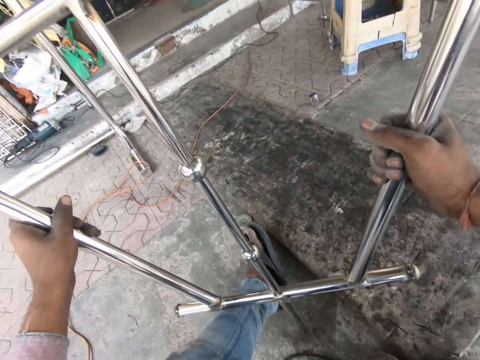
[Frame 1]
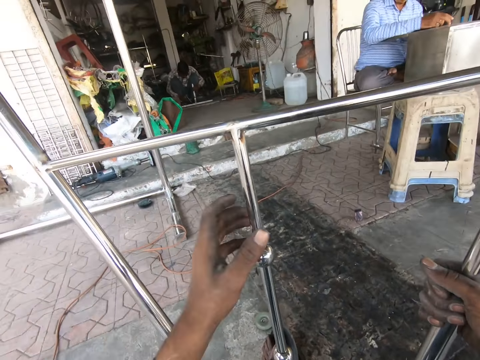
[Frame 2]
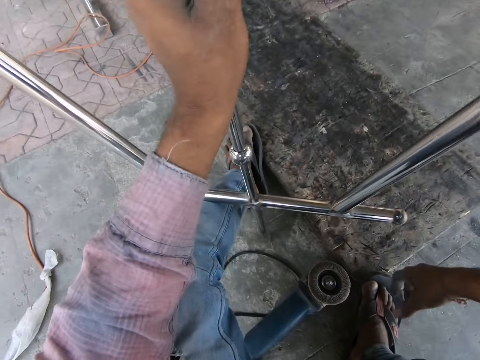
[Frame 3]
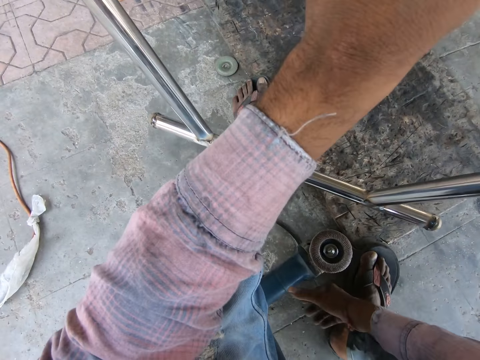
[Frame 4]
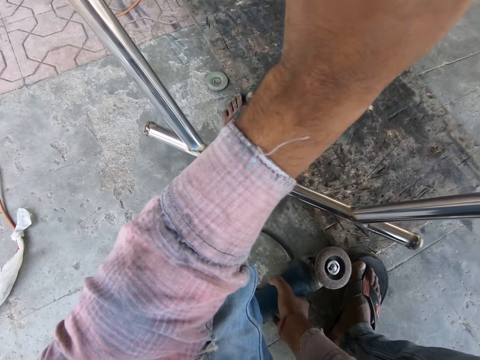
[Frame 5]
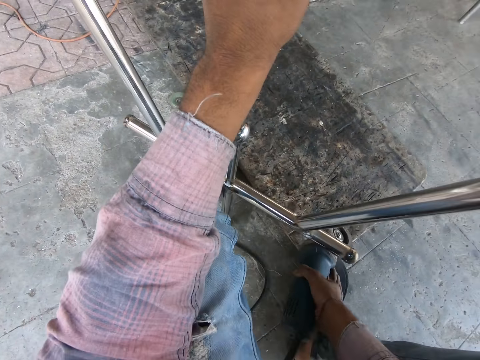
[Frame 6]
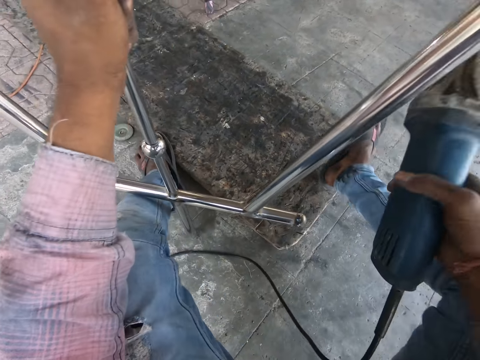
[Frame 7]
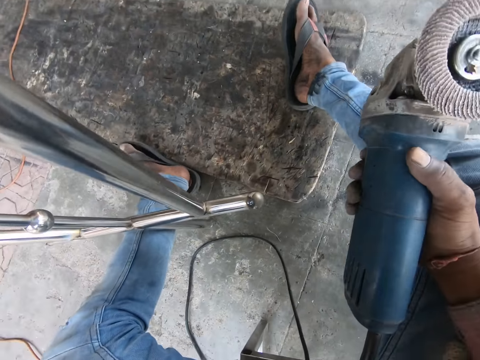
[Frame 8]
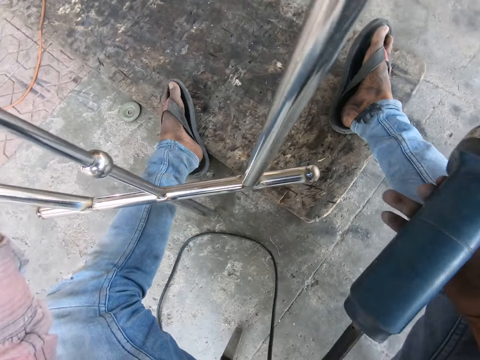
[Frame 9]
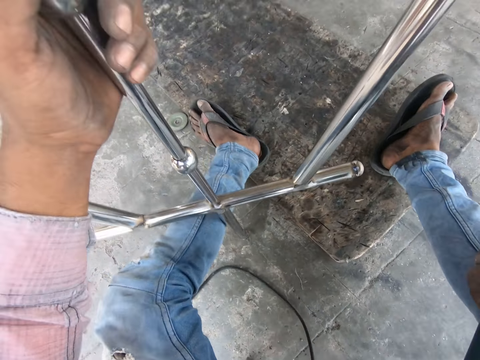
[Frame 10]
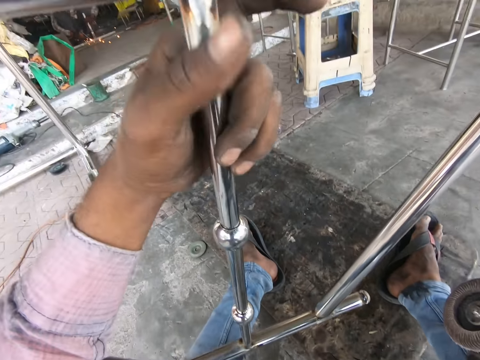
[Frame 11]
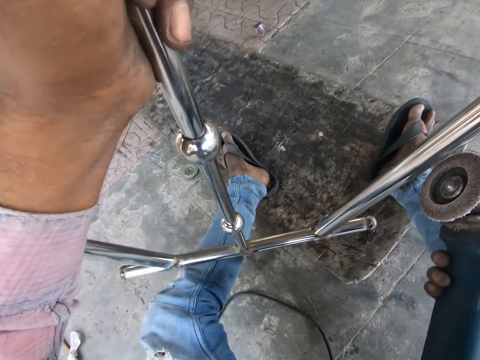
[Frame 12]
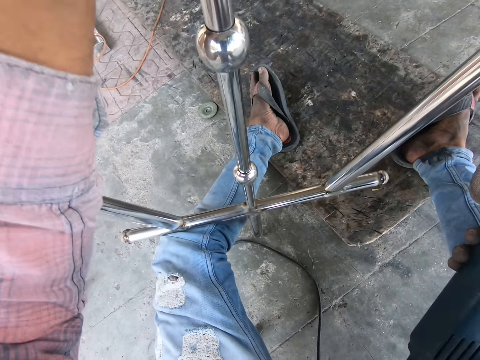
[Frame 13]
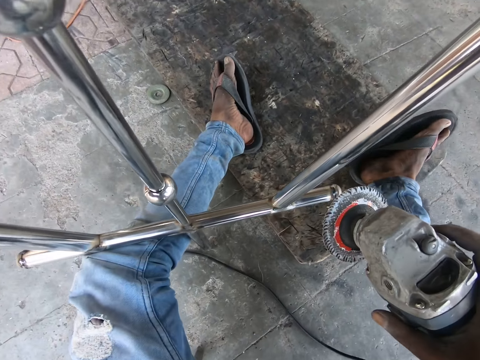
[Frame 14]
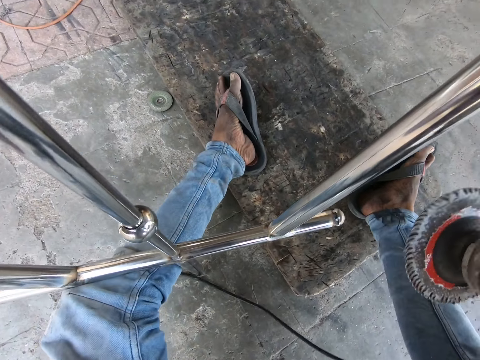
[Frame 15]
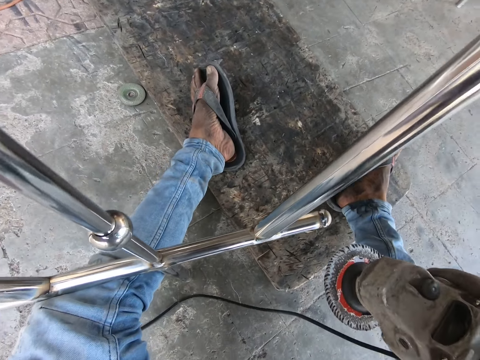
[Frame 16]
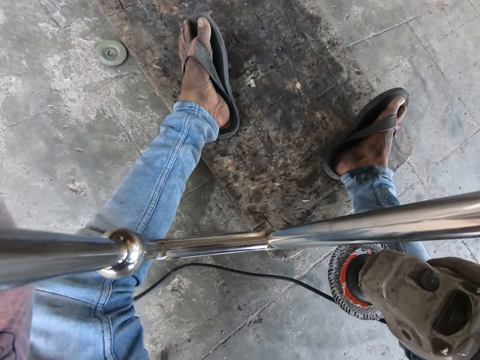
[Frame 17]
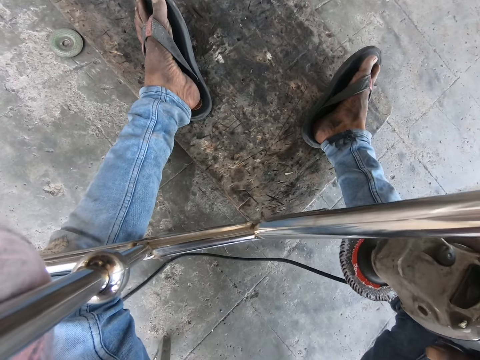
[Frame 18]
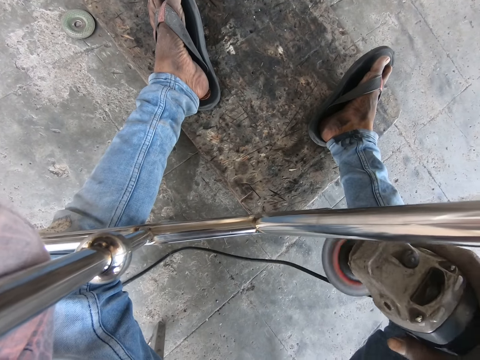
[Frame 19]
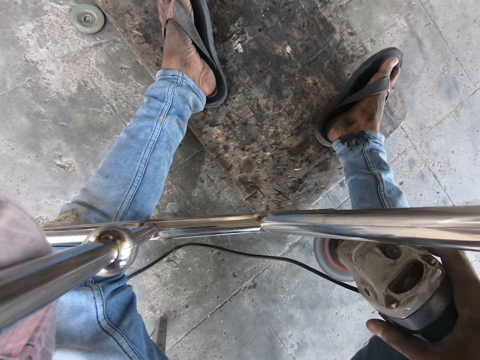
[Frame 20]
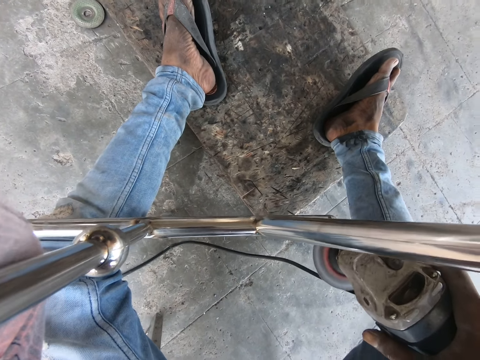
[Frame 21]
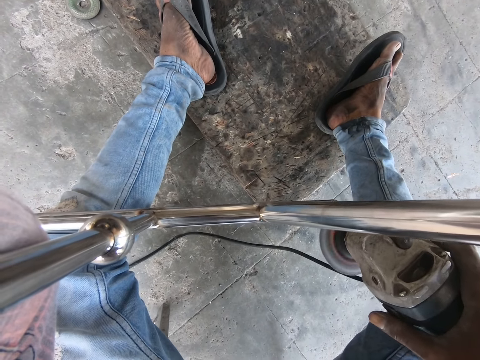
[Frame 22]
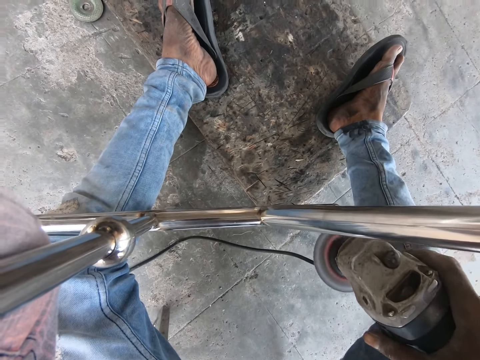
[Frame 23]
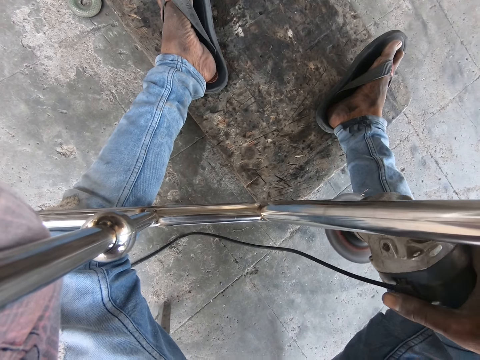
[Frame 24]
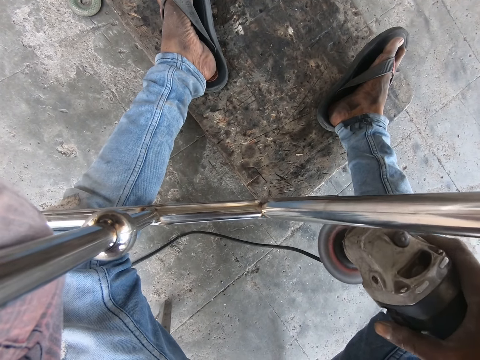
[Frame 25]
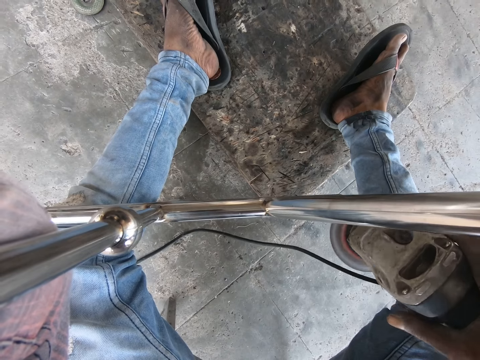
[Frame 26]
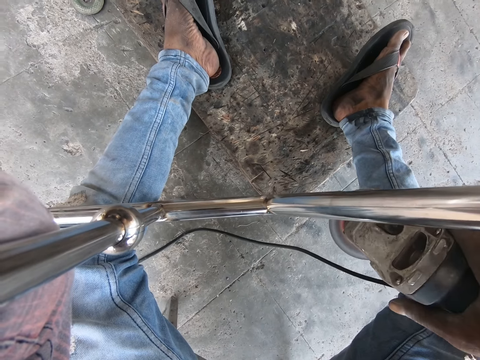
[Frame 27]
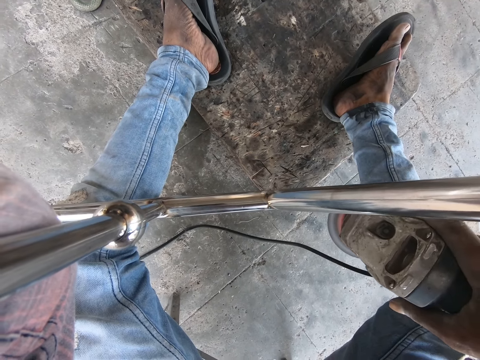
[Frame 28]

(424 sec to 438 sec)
The camera wearer holds the grinder. They put the grinder down. They put the metal structure still. They move the left hand down. They hold the middle metal. They lift the grinder up. They step forward. They hold the metal. They grind the metal. They switch the grinder.

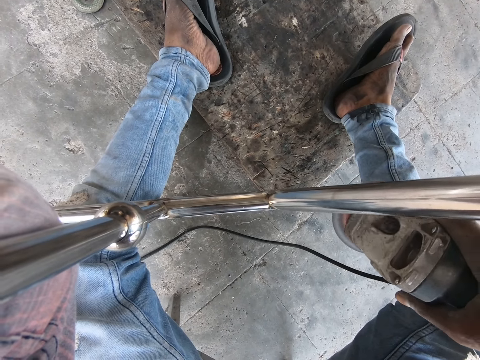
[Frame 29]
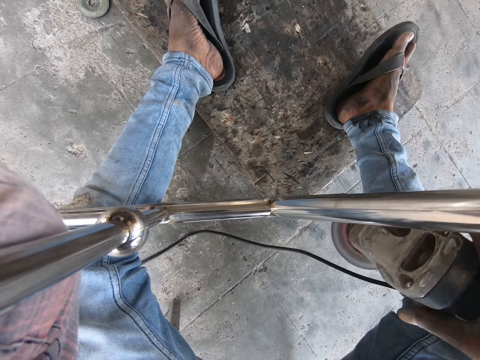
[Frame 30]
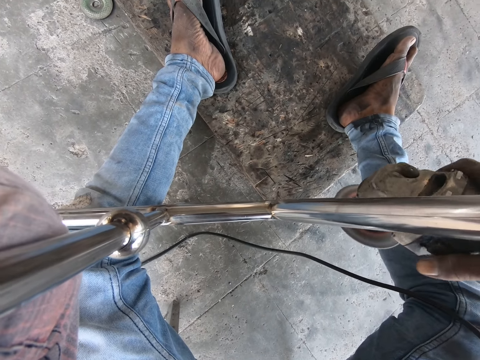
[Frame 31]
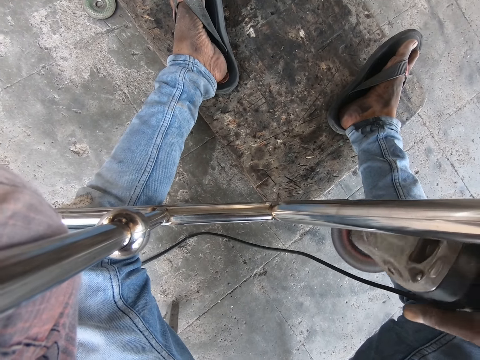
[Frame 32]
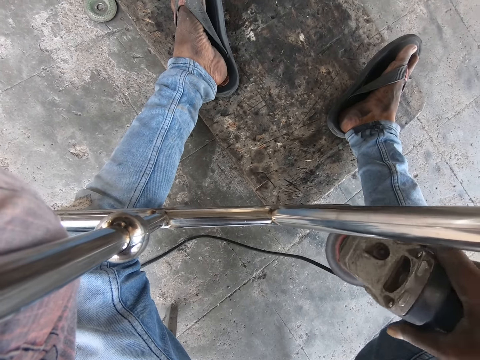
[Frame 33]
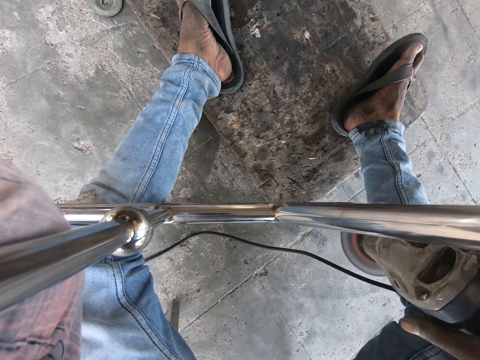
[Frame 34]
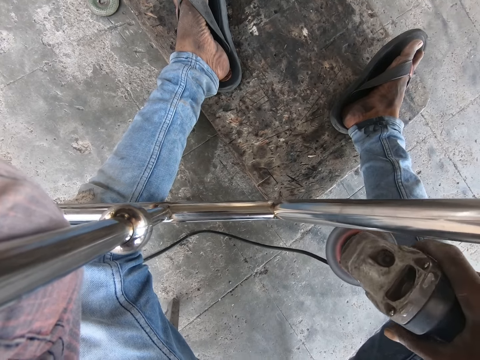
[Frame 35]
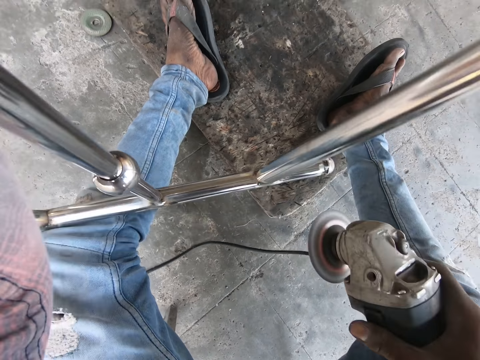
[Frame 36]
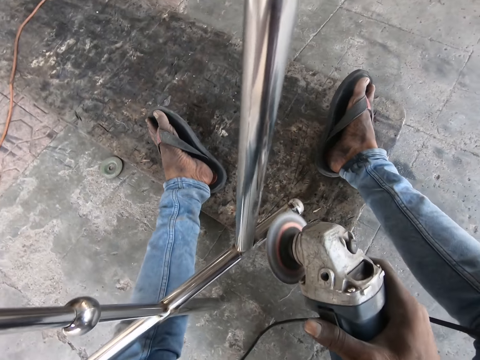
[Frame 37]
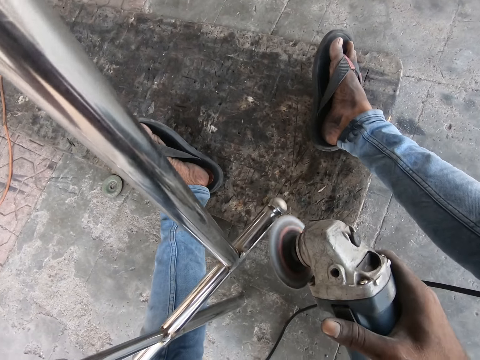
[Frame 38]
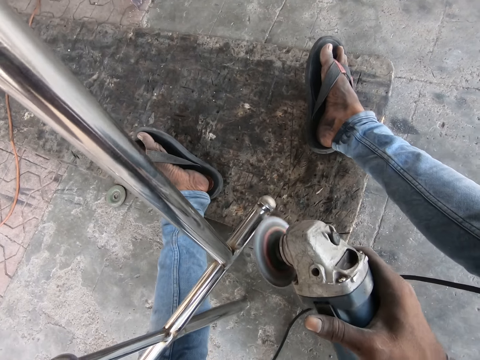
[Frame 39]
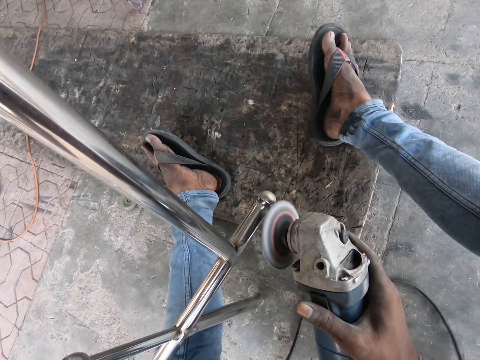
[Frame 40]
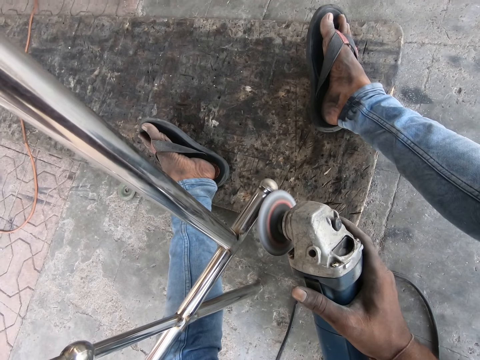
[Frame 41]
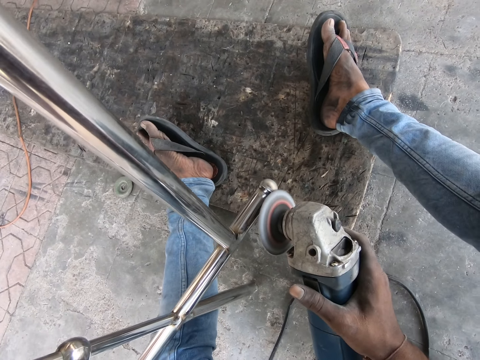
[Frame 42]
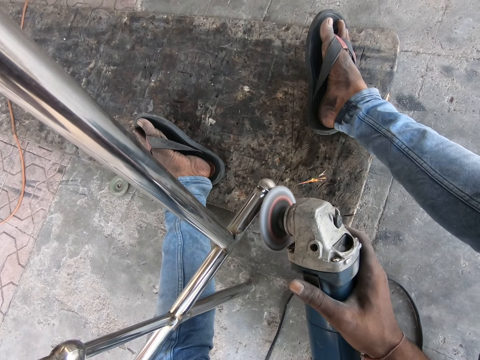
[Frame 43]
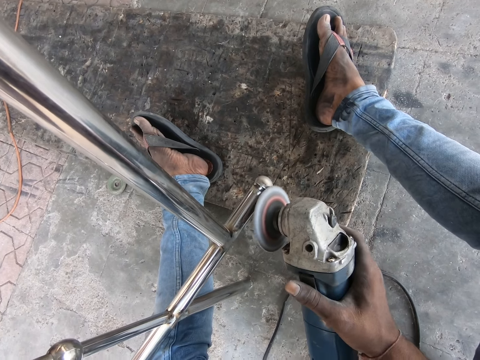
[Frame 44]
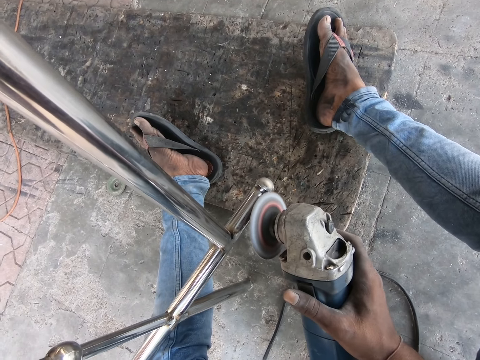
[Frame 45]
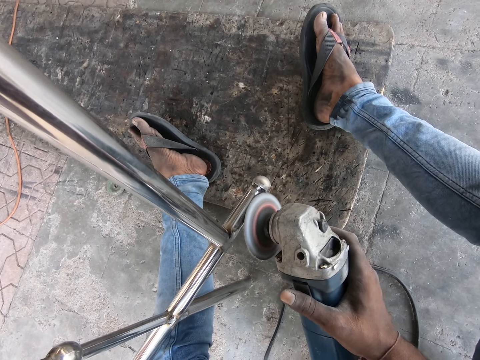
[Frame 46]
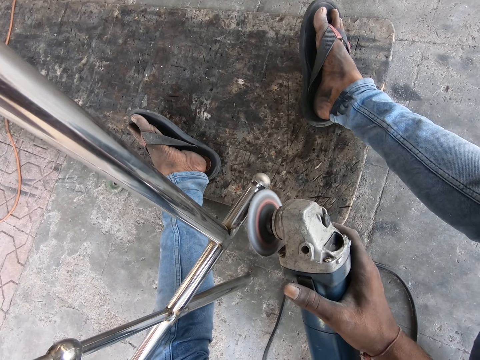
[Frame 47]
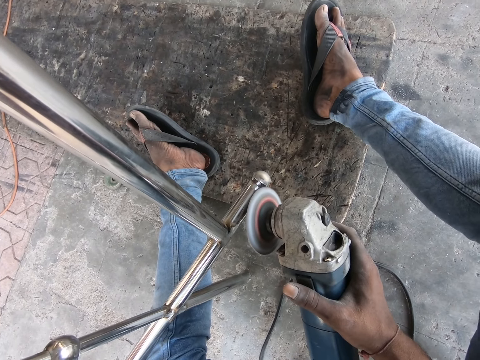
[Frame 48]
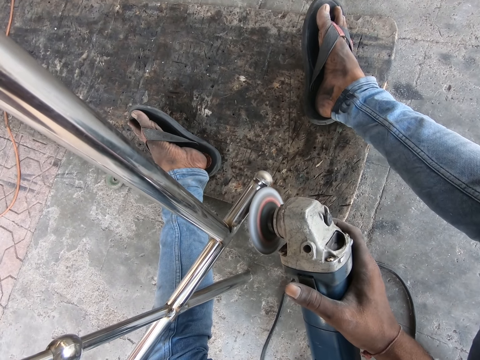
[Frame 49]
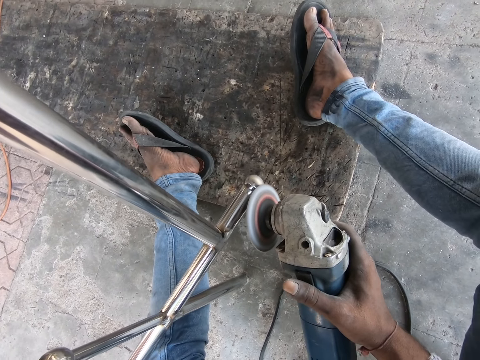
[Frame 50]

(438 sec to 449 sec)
The camera wearer moves the grinder. They grind the metal.

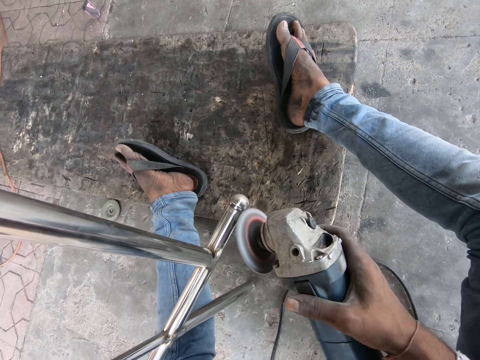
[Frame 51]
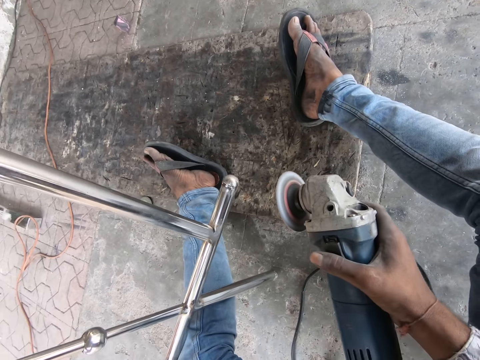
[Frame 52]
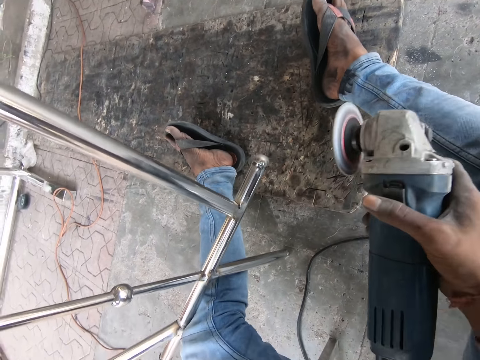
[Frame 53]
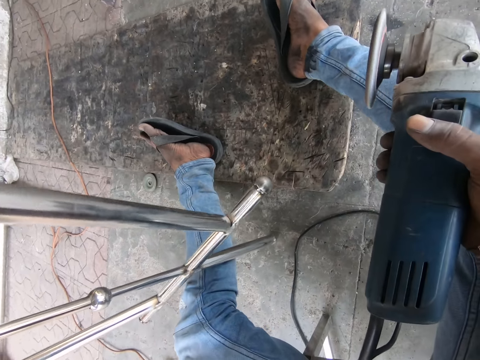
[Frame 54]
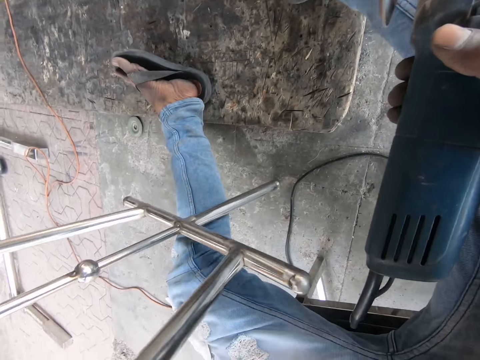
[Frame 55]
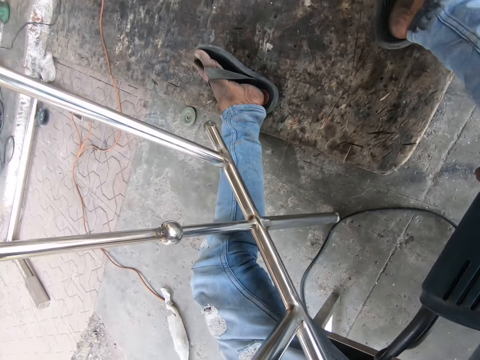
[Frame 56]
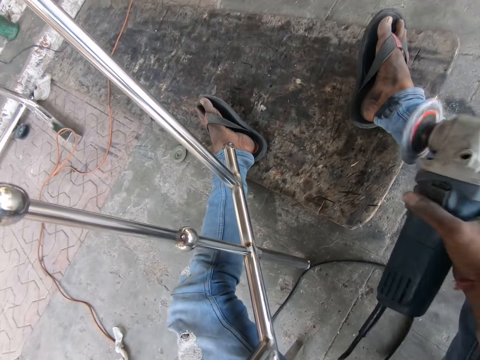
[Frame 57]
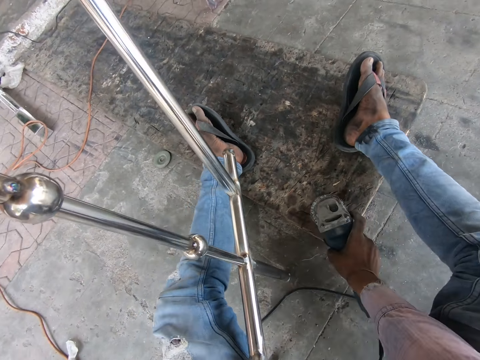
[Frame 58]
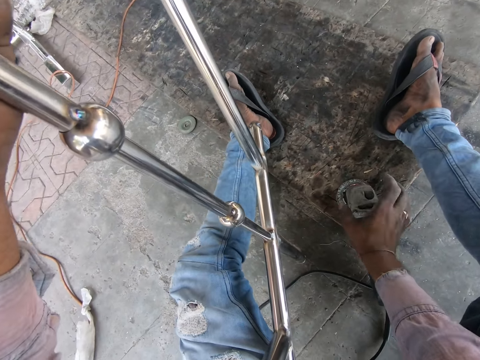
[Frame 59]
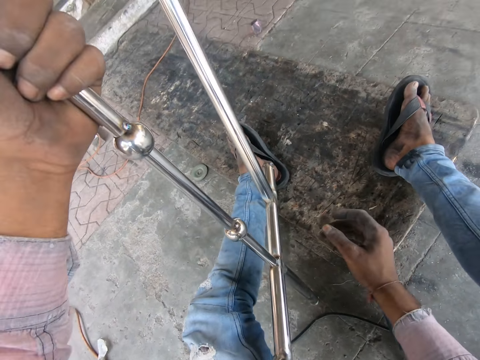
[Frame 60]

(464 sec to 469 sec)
The camera wearer switches the grinder. They lift the metal up. They put the grinder down. They turn the metal.
